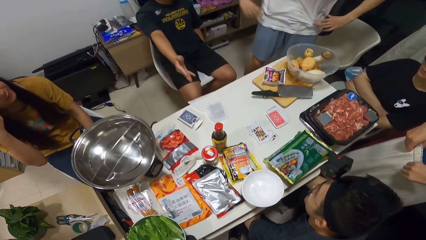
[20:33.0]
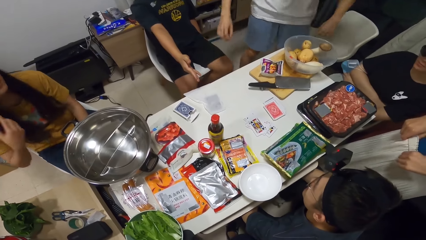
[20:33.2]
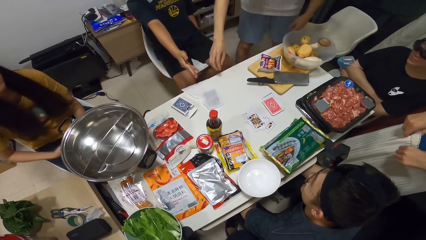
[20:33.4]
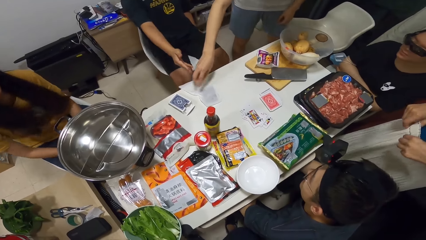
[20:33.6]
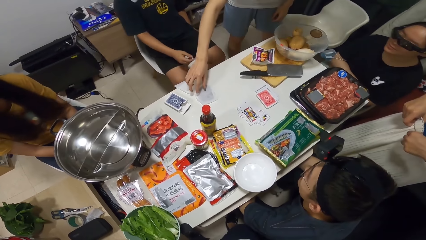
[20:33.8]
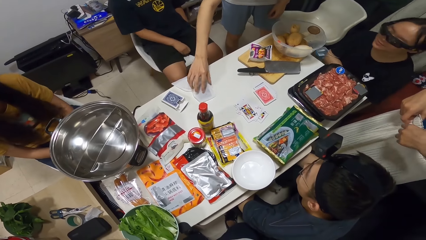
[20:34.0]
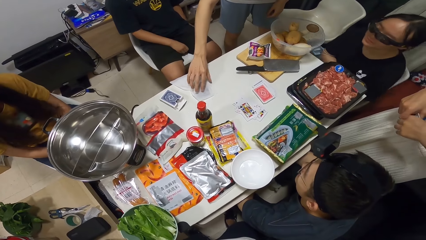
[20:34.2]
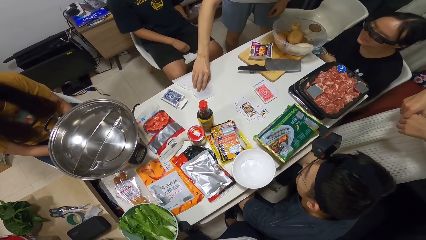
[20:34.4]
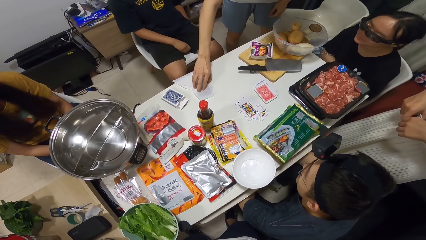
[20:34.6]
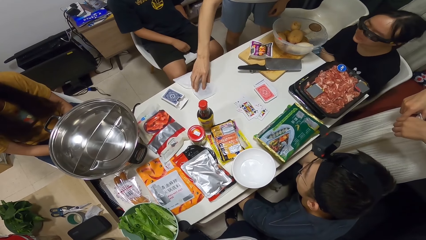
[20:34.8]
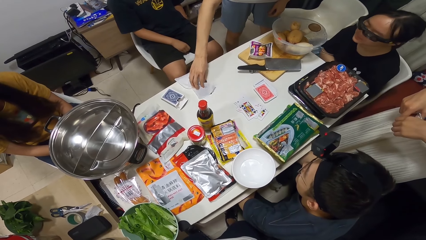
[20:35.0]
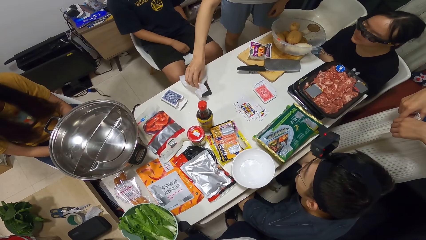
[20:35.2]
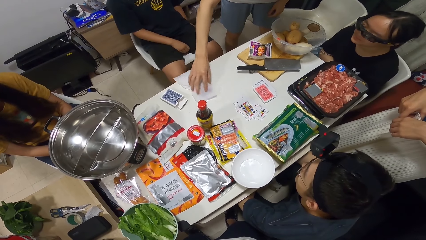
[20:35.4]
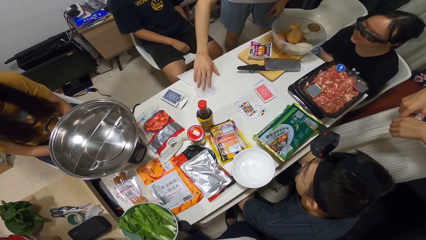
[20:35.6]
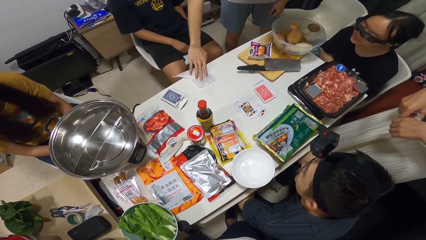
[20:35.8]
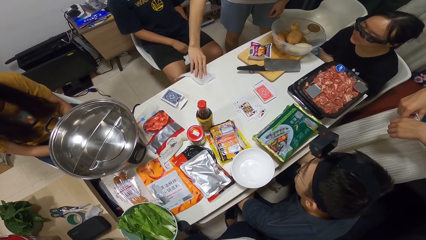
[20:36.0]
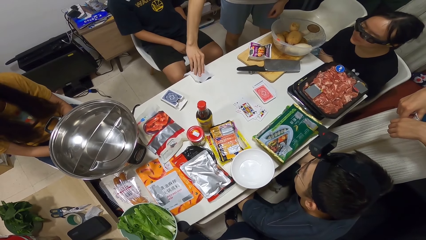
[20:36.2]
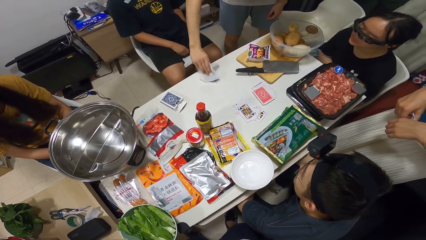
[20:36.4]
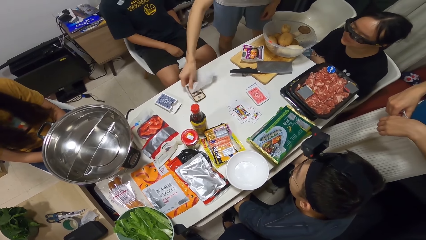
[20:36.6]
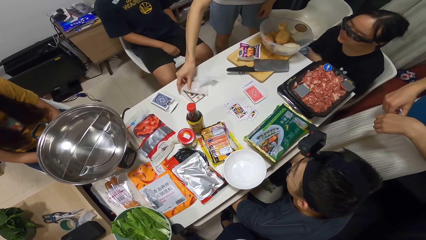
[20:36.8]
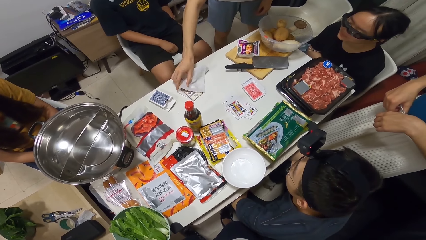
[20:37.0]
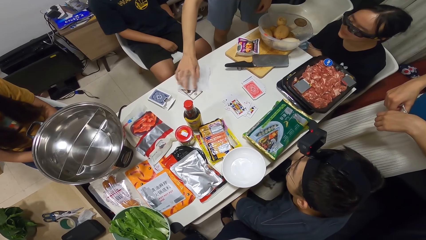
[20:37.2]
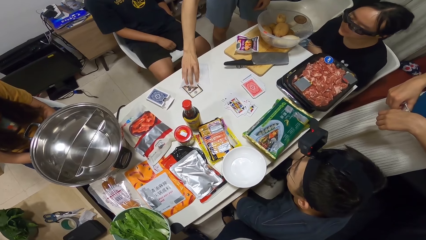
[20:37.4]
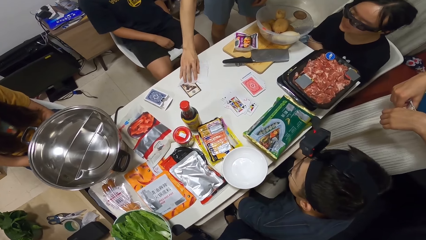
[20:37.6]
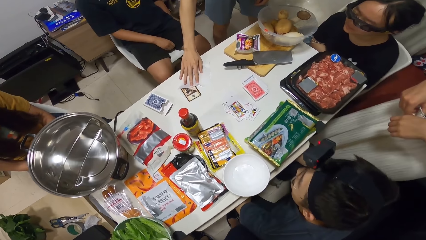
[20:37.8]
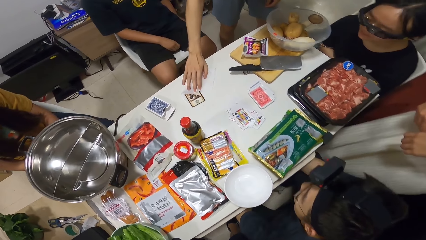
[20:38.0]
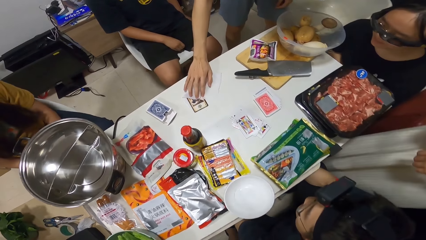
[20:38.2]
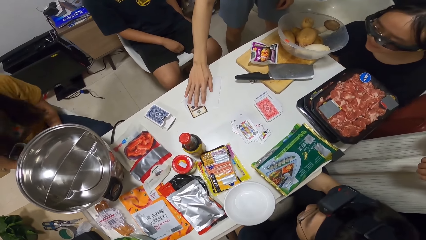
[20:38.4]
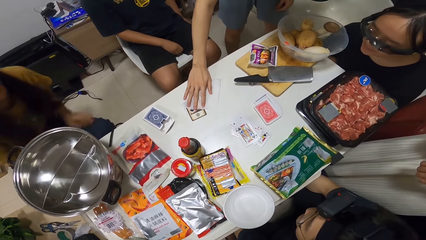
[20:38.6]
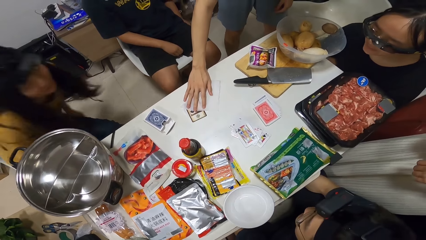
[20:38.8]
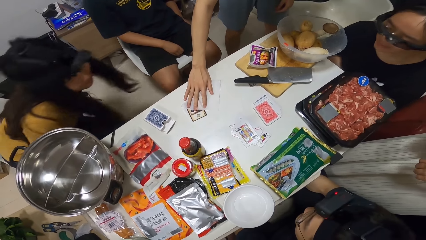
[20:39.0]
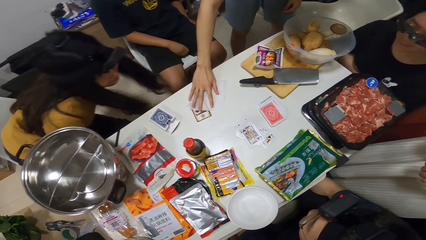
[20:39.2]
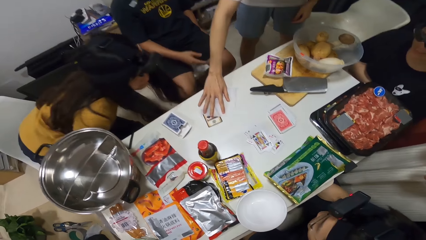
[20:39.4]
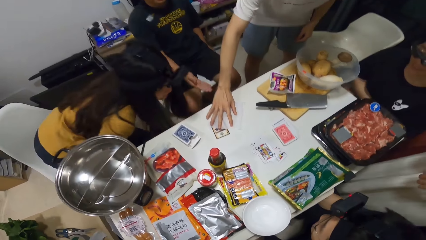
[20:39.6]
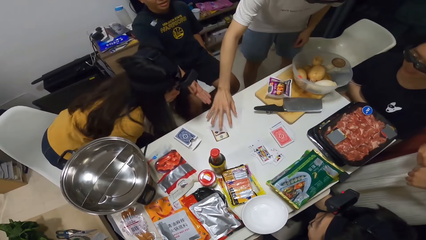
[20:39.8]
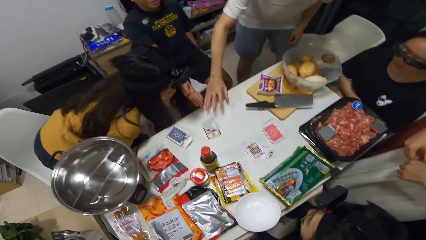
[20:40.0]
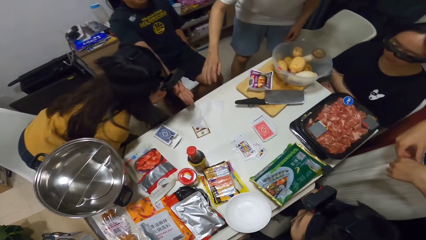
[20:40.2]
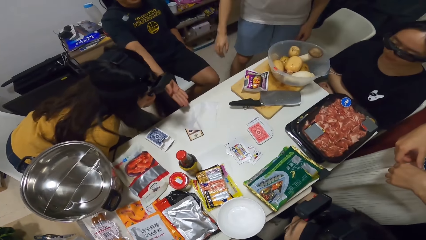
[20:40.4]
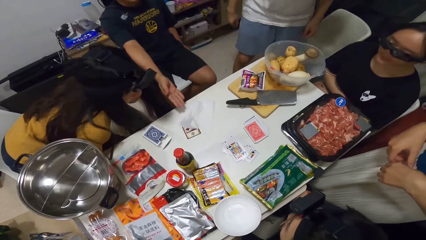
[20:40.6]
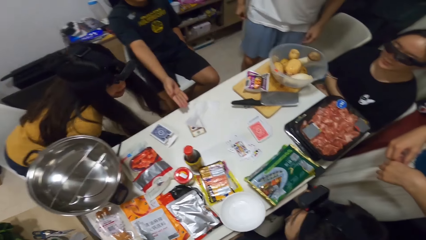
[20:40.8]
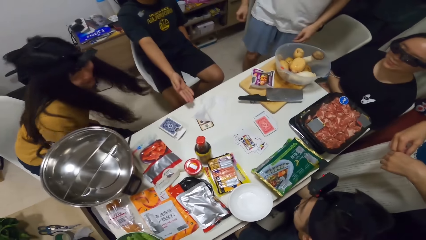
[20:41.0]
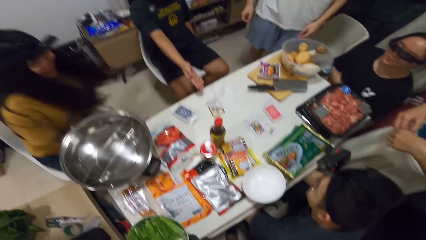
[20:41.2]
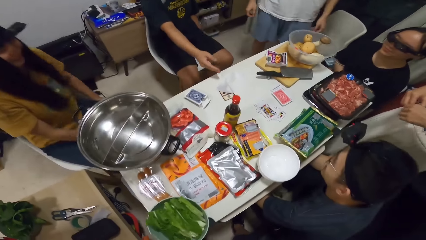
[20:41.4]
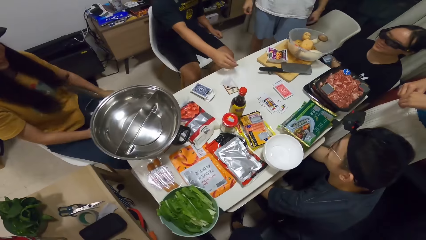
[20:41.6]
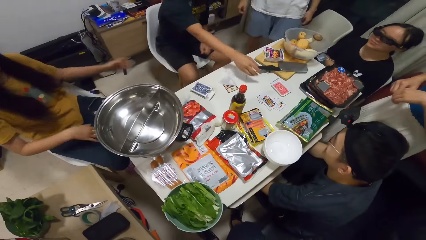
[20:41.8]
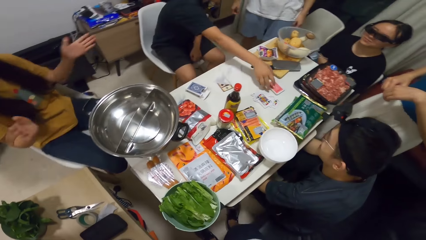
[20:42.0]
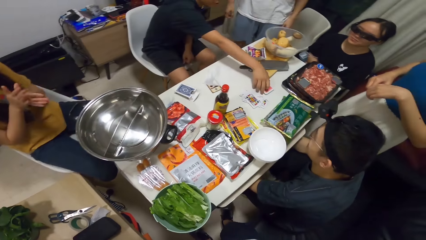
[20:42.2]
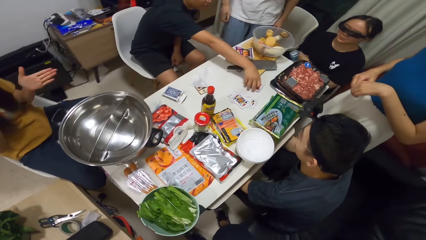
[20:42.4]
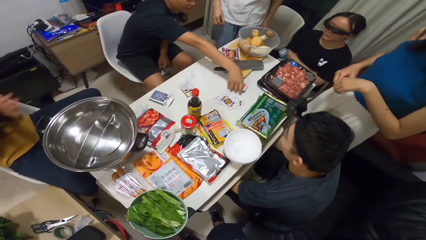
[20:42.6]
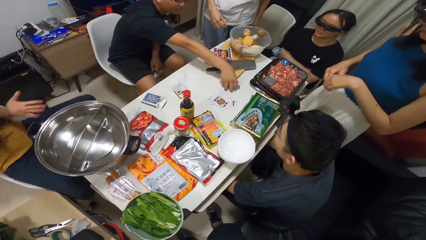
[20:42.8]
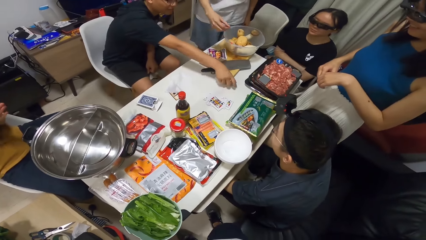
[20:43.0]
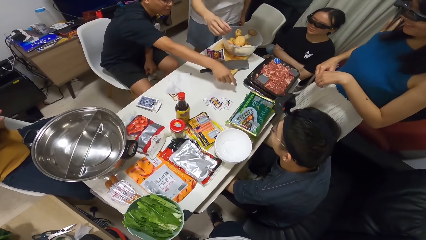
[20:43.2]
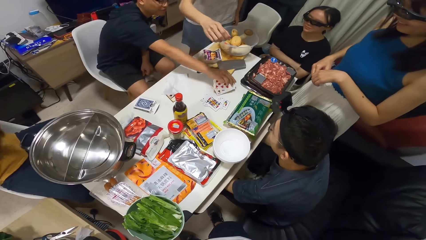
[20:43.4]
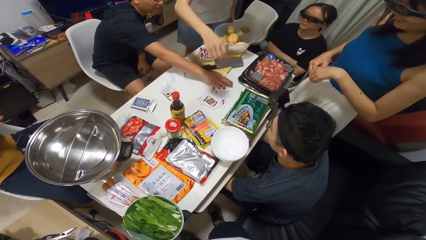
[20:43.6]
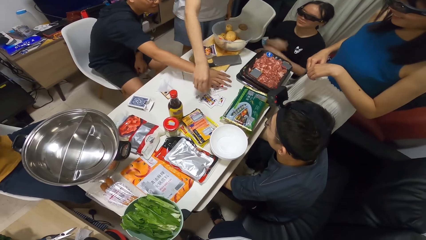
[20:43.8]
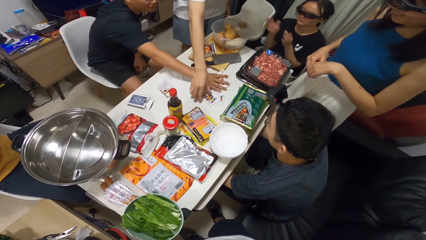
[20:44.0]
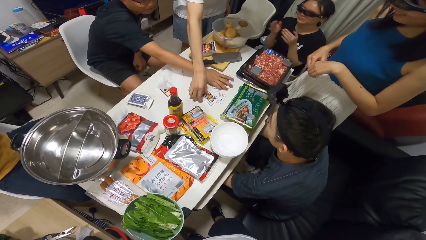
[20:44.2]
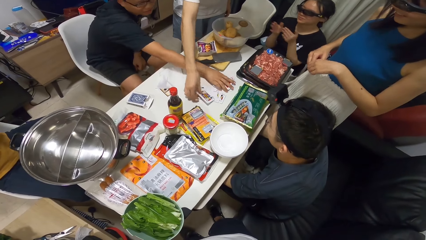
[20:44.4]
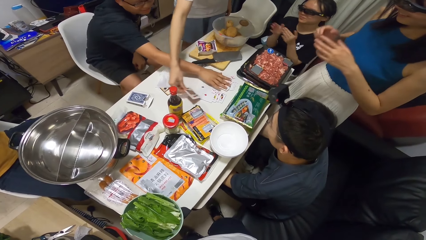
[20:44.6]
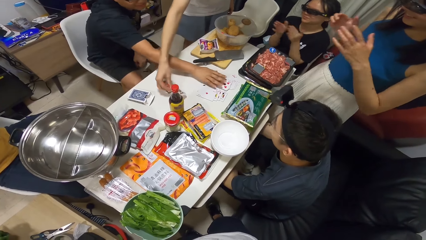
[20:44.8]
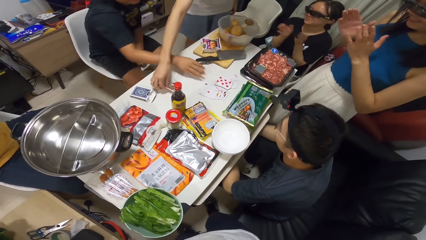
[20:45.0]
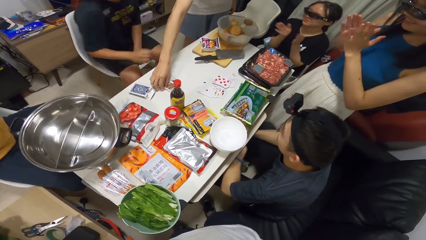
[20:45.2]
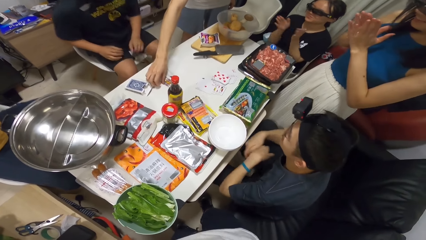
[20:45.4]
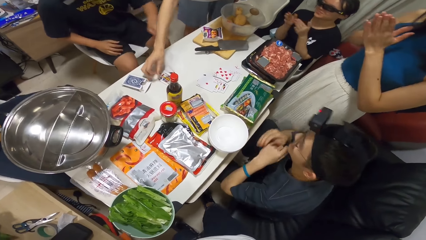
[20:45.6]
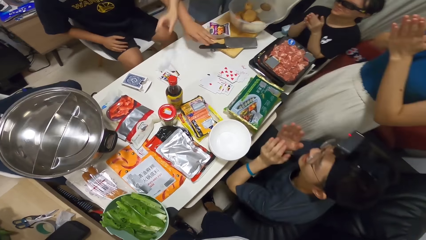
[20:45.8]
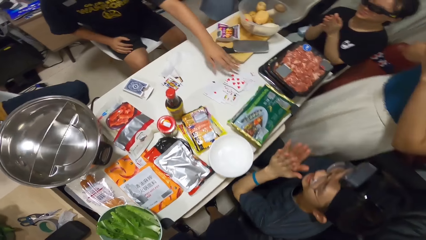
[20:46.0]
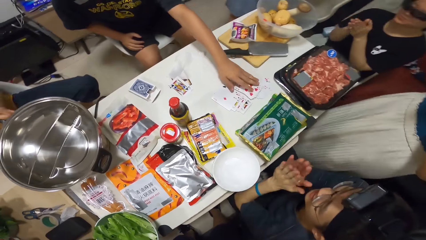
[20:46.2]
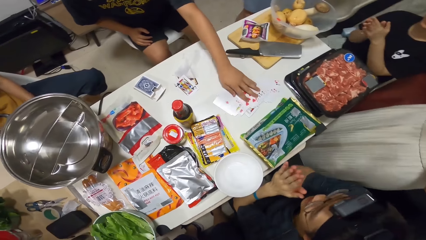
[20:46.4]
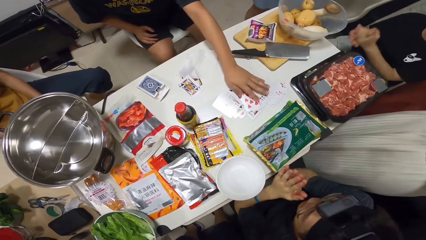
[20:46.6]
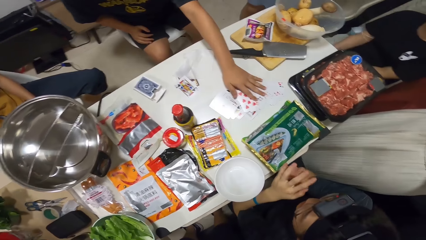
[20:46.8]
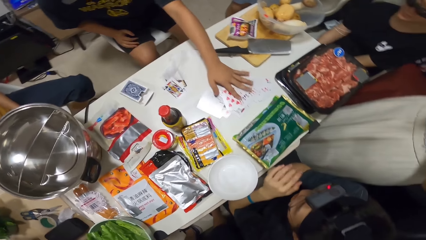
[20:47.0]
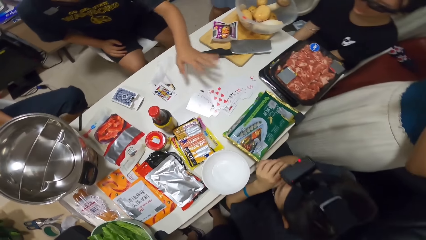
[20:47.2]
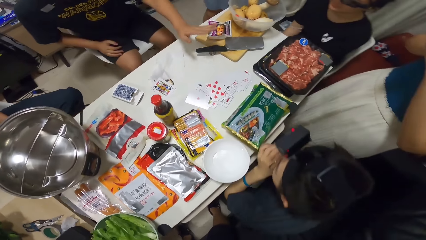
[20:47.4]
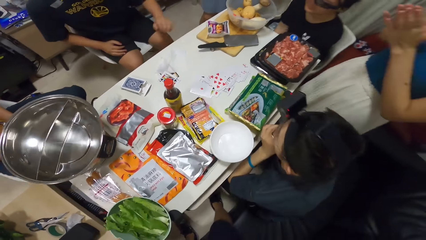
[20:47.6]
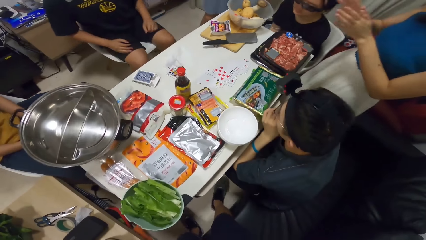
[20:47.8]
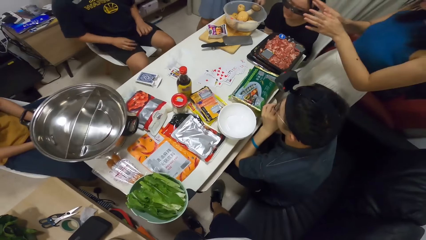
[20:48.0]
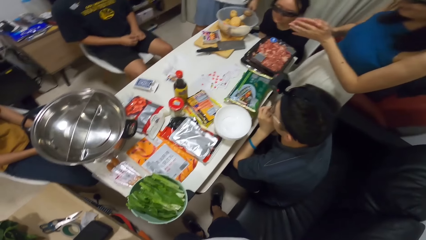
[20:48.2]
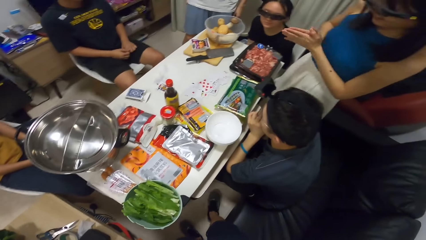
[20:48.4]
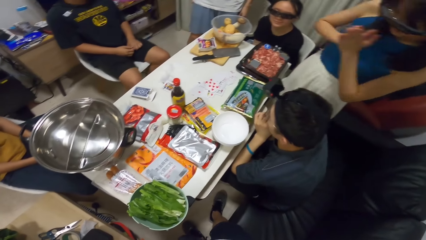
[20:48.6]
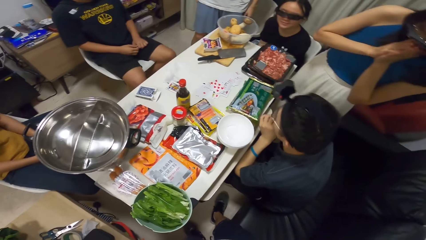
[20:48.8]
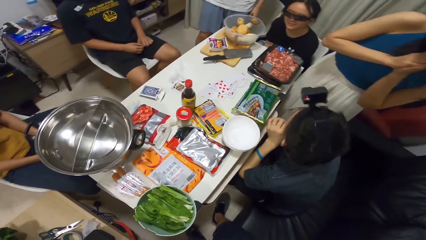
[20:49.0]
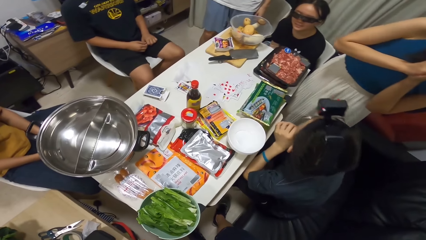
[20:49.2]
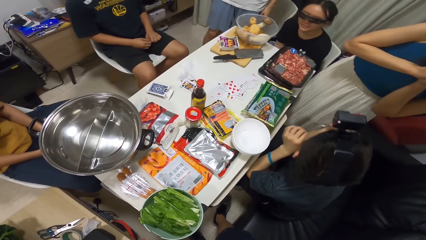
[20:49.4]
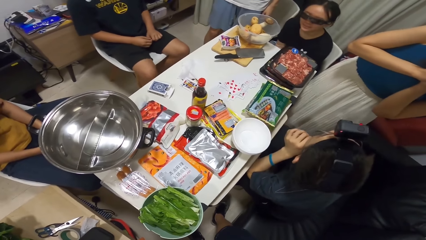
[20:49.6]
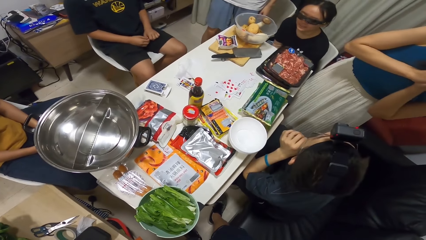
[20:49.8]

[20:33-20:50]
A man picks up the paper. Another man flips the serviette and a card on the table with his right hand. The first man turns the paper and picks up the card. A third man flips the first deck on the table with his right hand. The second man picks a card from the second deck with his right hand and places the card onto the table. A woman claps her hand. Another man claps his hand. The third man spreads the cards on the table with his left hand and stretches his hand.
